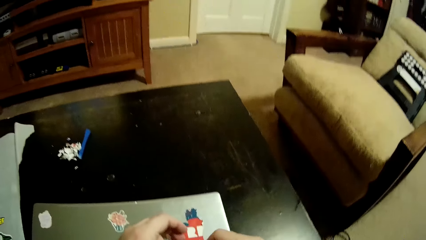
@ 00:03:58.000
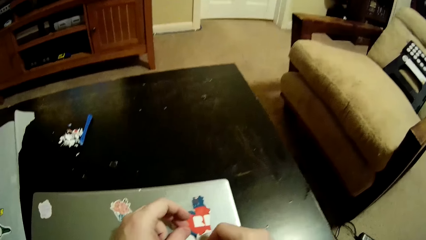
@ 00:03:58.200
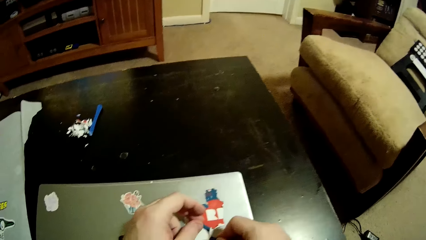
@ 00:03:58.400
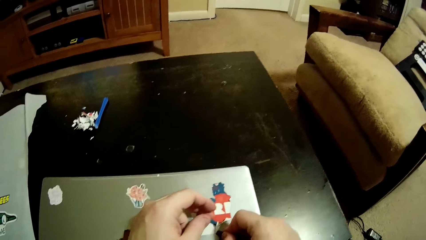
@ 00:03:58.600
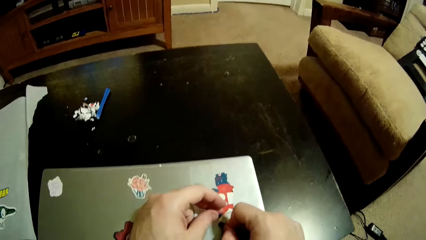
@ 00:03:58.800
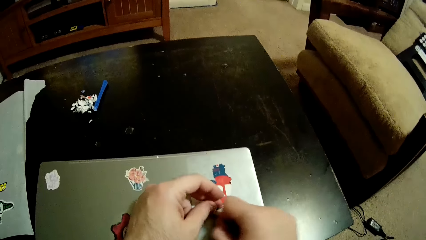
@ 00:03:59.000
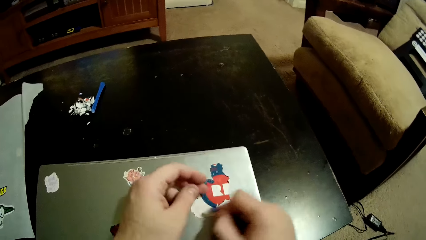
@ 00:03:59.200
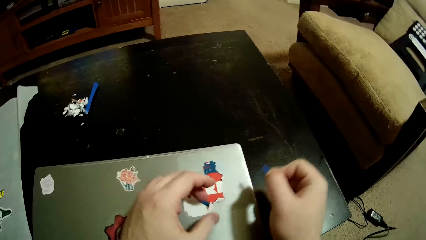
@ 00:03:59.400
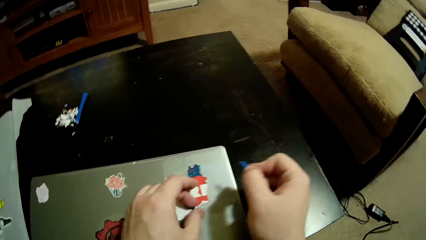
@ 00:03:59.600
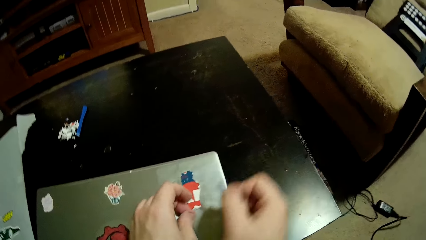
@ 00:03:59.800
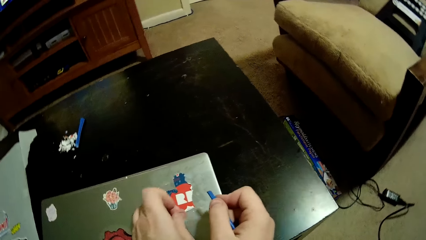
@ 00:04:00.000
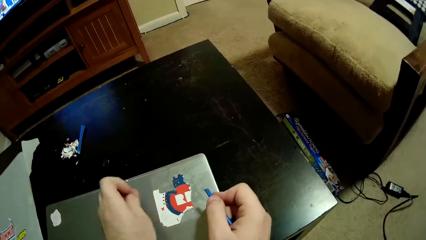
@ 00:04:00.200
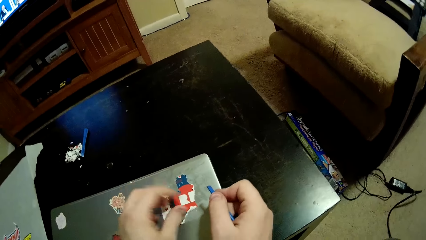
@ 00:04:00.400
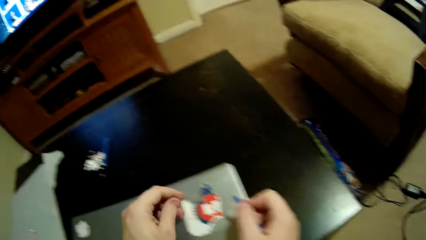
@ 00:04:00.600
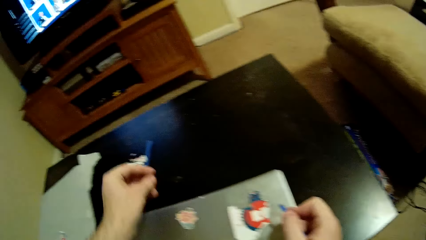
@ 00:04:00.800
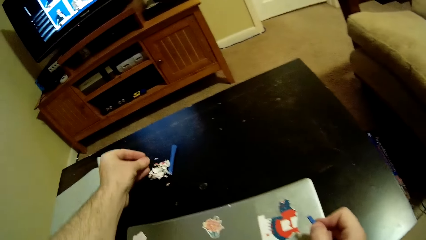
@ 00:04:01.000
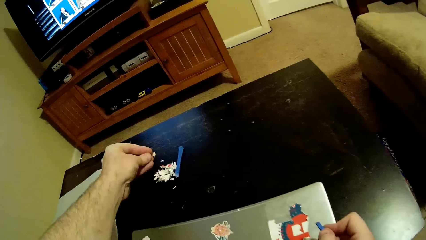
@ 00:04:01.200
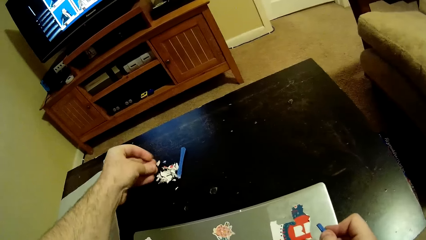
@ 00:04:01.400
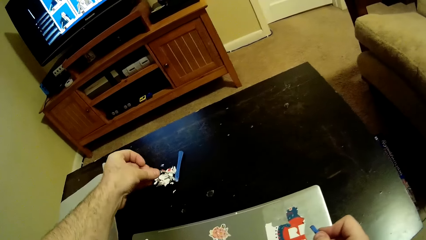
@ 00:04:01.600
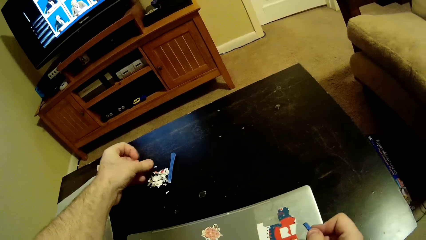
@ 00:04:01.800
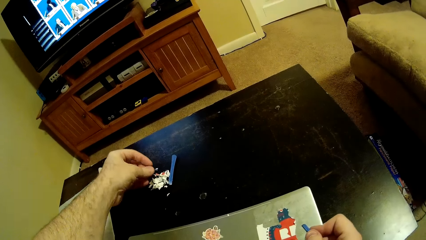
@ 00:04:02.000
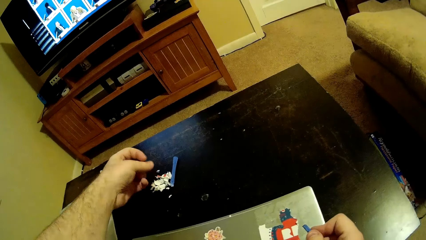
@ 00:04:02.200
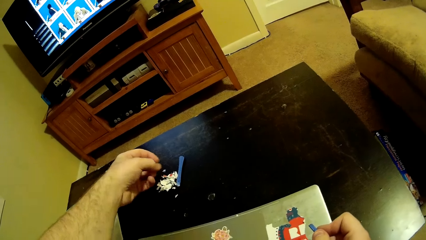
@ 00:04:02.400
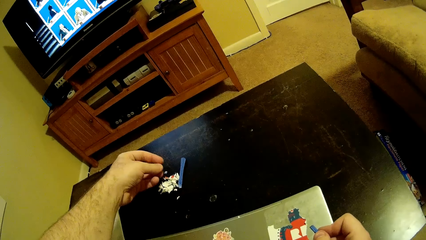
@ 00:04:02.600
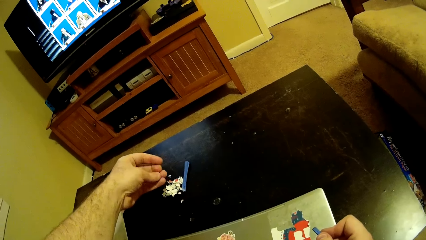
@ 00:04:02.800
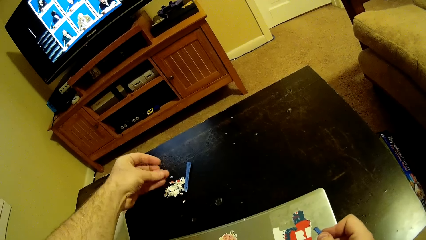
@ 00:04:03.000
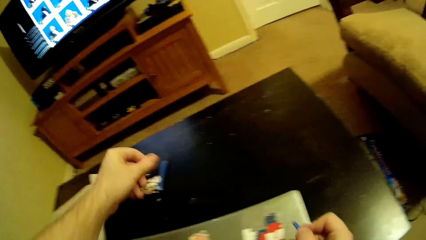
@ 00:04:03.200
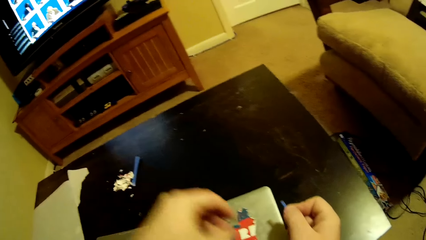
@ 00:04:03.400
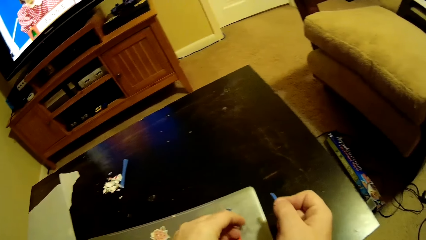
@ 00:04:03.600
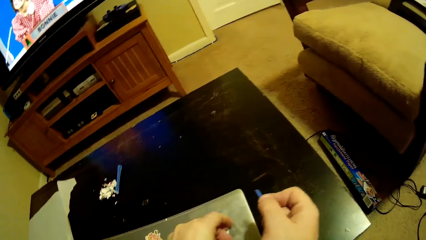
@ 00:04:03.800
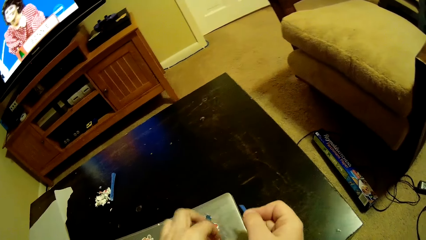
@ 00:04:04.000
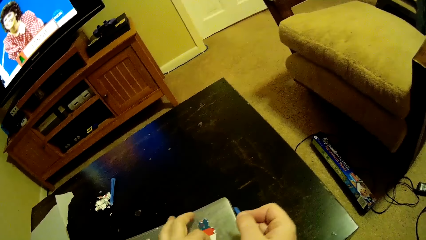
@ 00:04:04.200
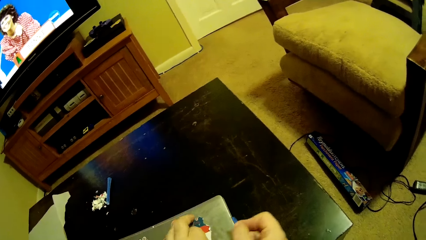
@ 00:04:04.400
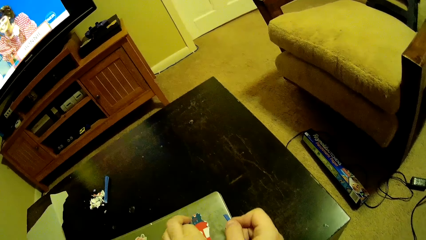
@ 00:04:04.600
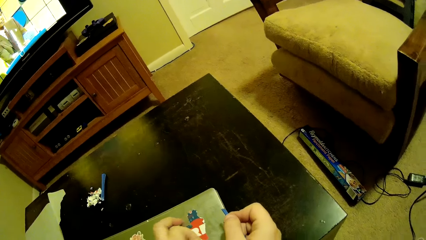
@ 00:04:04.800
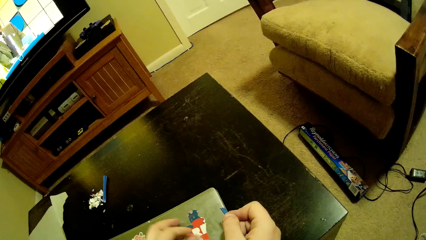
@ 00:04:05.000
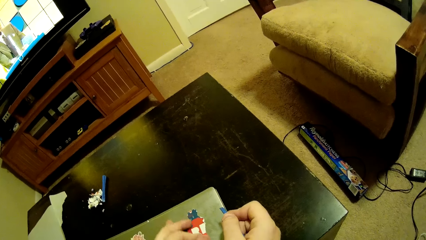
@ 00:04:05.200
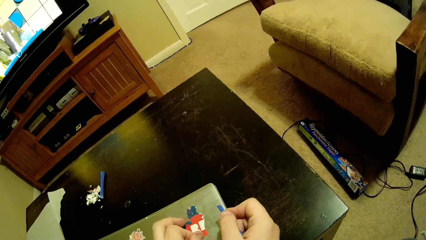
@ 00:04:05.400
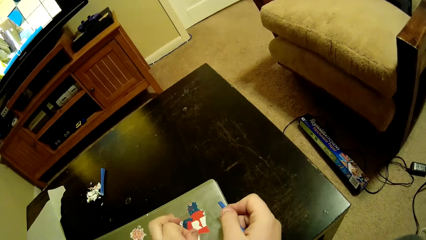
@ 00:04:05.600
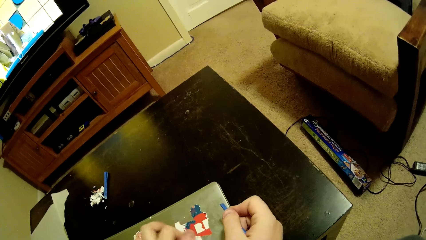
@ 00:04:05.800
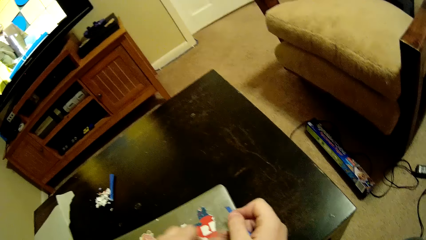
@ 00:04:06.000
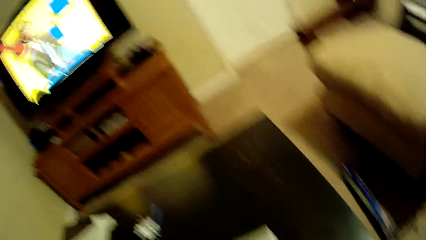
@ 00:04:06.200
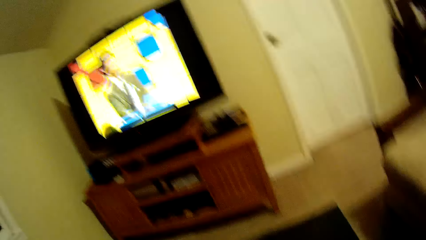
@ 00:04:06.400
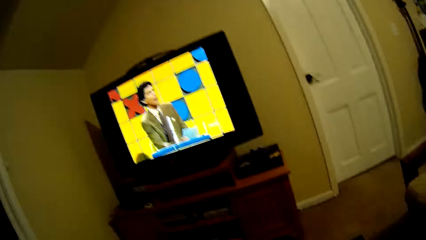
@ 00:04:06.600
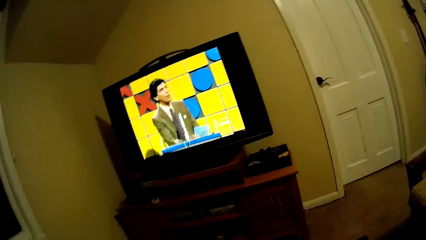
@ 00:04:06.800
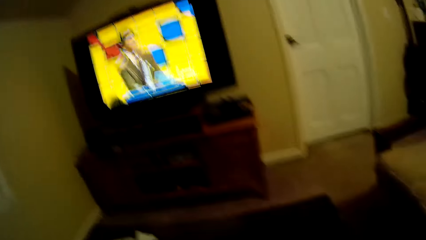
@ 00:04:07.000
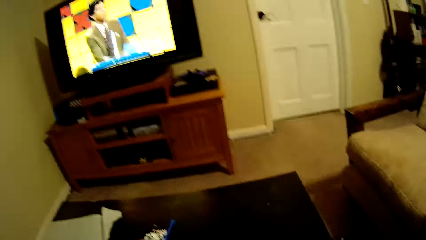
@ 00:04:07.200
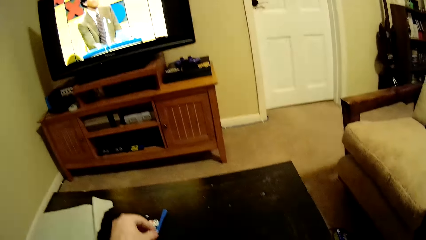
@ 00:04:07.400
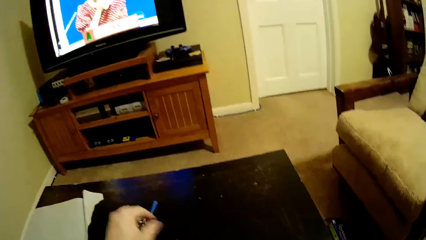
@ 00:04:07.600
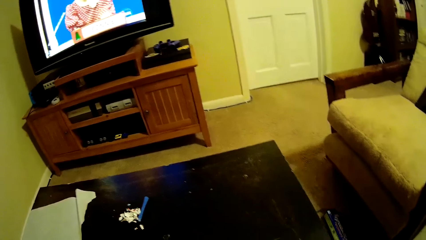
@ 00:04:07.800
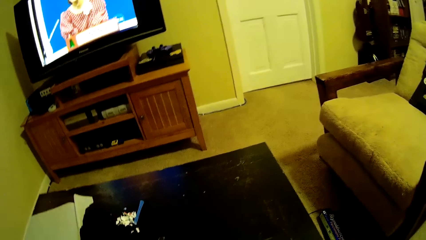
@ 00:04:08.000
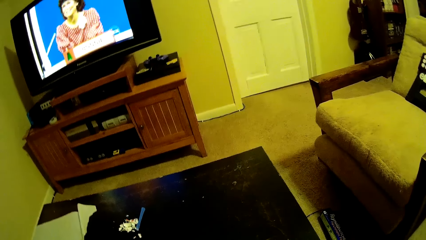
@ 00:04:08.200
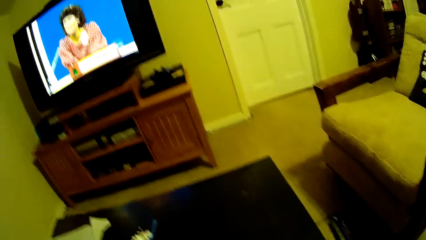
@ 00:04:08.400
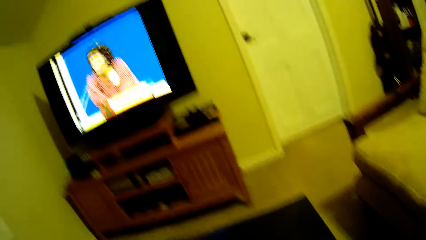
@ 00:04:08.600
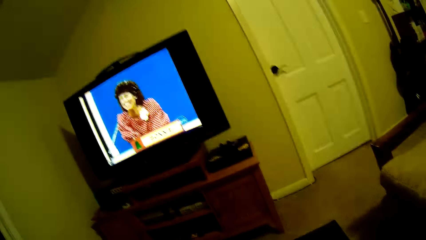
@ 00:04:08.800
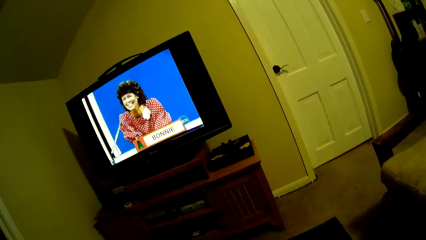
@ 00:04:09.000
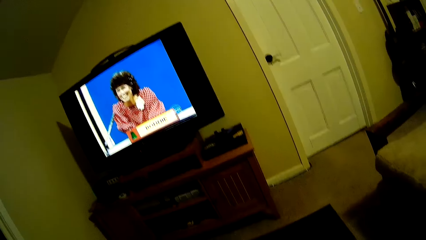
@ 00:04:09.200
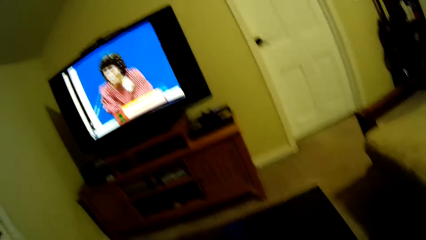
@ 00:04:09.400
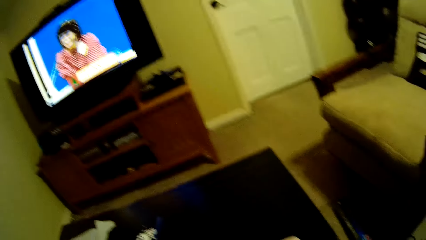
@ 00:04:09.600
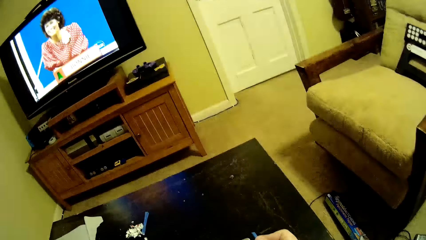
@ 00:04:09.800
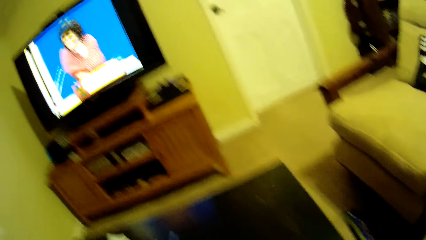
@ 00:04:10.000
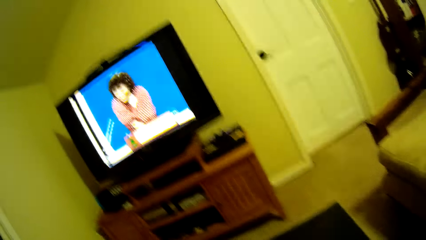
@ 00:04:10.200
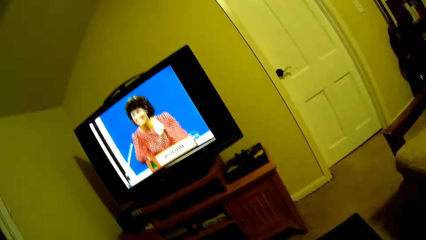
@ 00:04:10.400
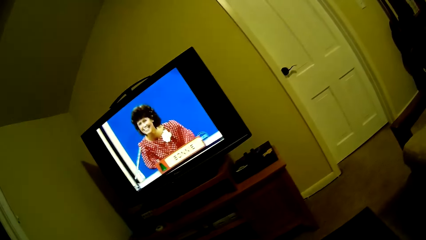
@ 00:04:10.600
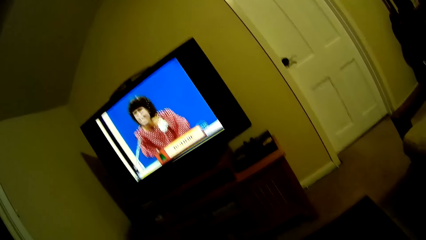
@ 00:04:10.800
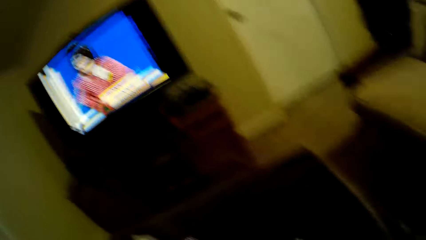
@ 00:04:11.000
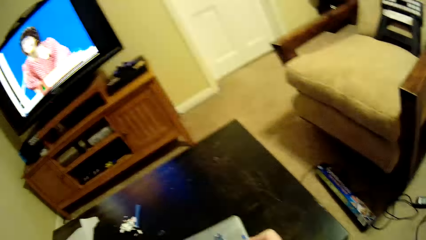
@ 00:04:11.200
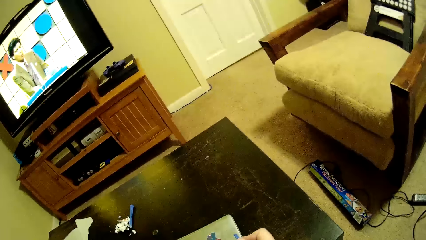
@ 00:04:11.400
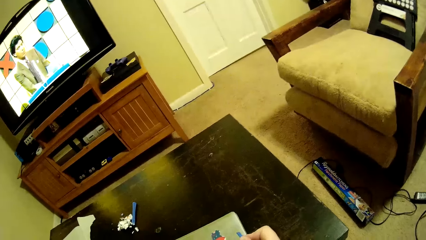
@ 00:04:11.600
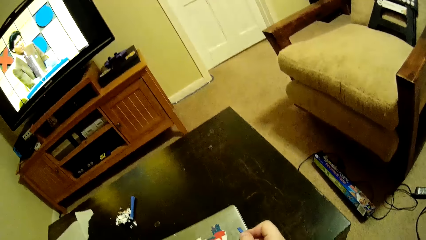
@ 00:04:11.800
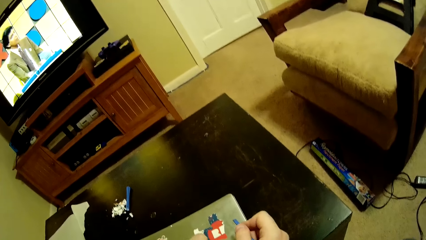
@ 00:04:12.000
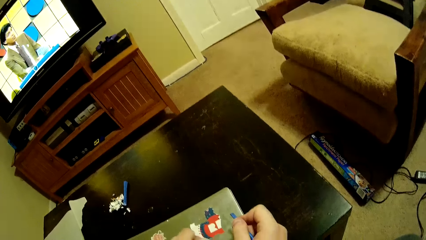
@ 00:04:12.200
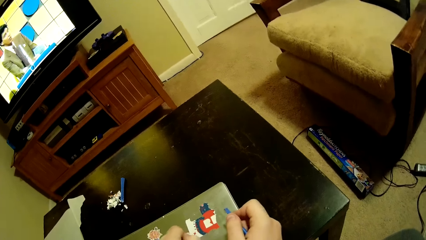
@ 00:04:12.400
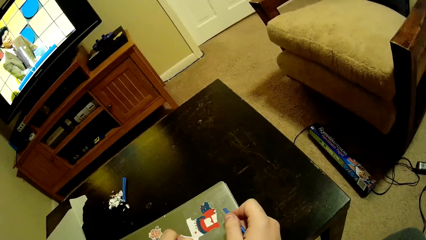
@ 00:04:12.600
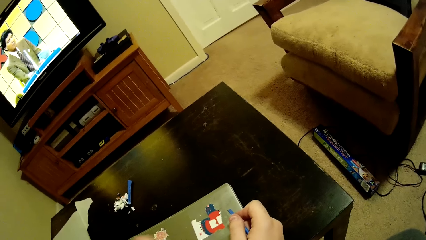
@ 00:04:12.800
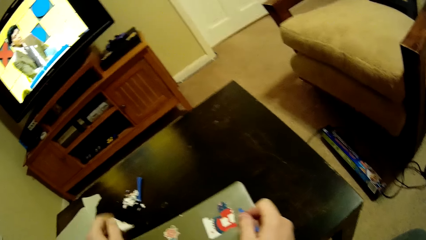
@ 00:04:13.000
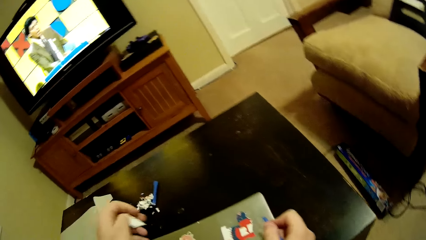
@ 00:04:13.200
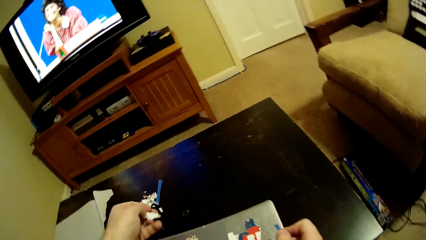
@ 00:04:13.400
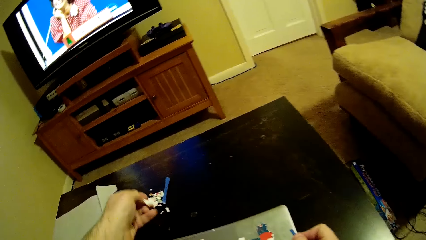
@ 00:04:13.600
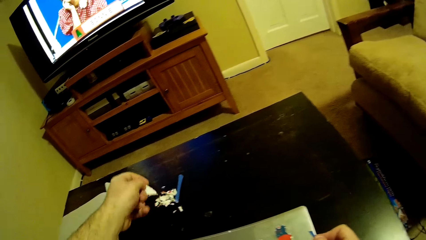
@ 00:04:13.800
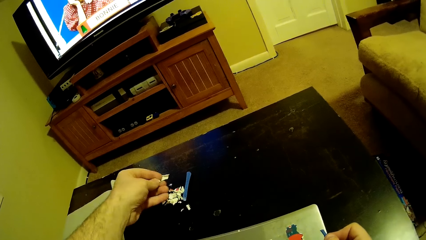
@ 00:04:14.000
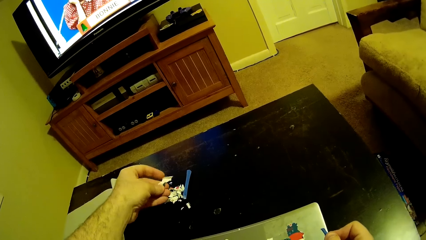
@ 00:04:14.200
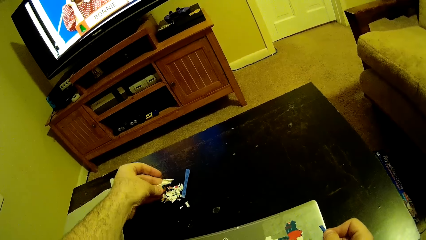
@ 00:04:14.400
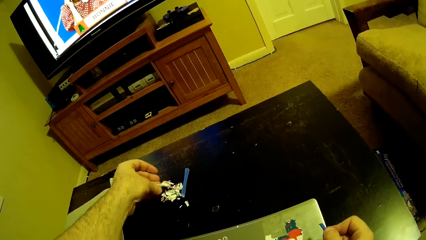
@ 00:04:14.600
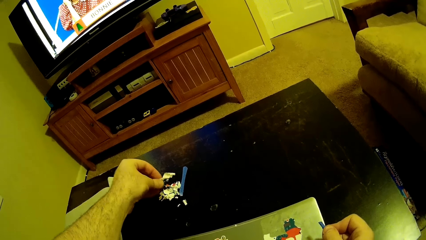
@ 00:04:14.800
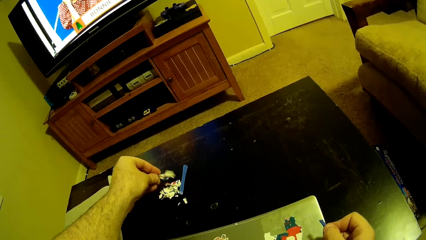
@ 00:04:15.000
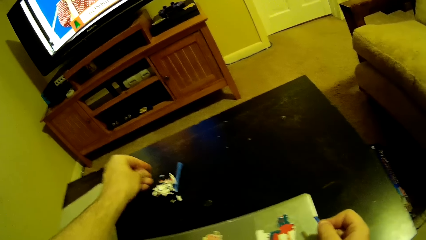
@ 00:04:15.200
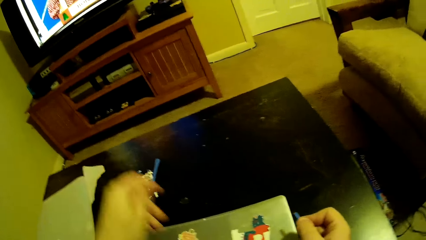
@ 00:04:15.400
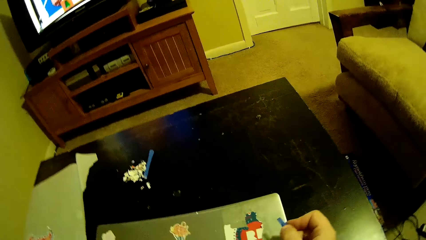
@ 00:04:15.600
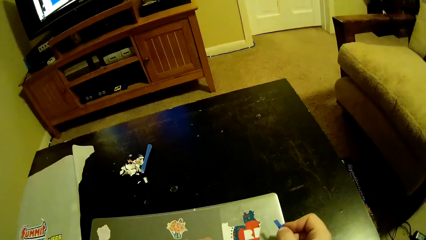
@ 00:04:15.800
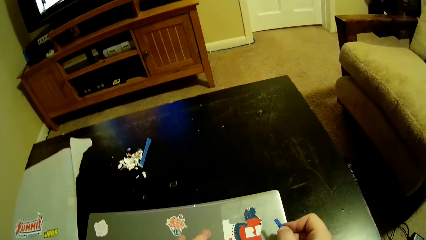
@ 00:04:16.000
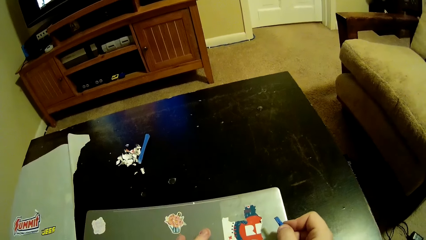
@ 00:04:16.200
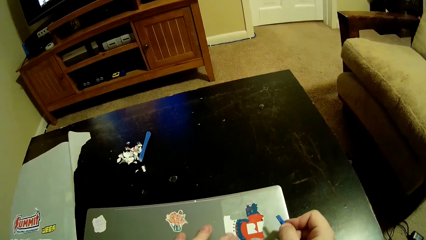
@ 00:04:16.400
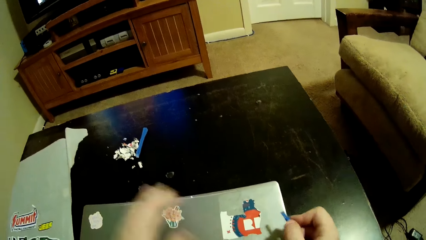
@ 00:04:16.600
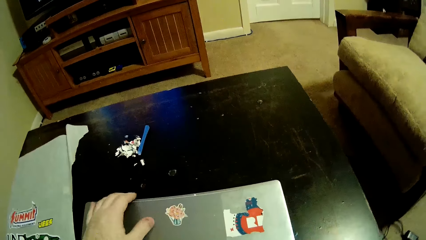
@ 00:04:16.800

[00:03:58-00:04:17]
The camera wearer removes the sticker with his hands. He does so again. He puts the stick on the table.
